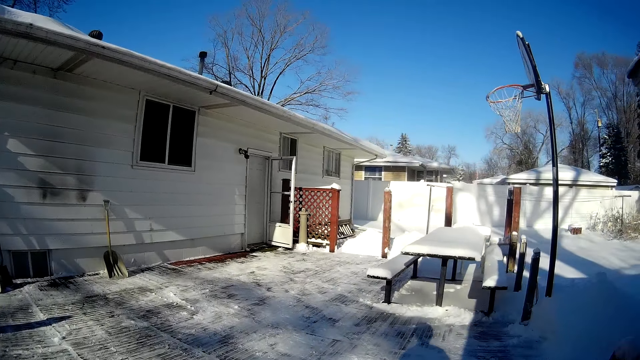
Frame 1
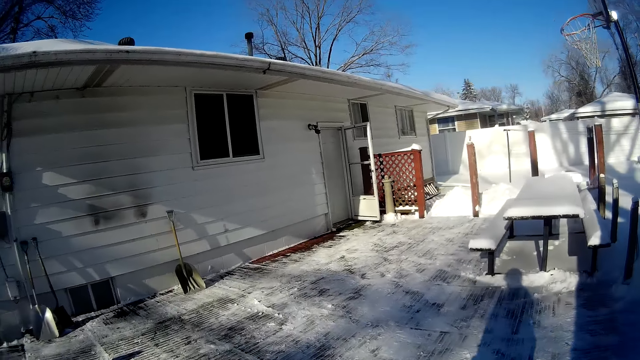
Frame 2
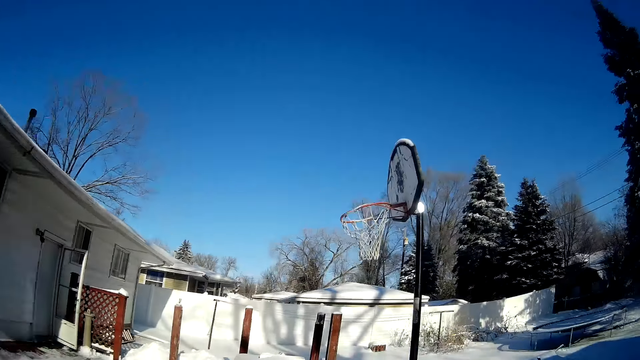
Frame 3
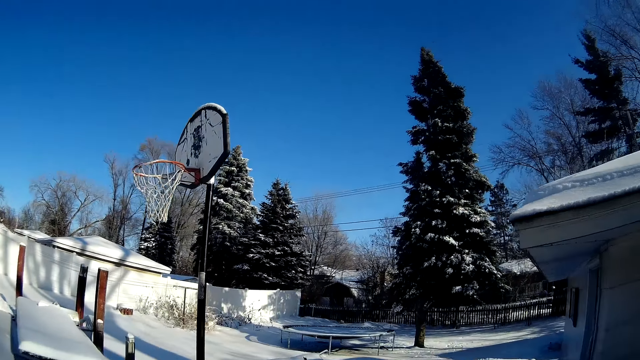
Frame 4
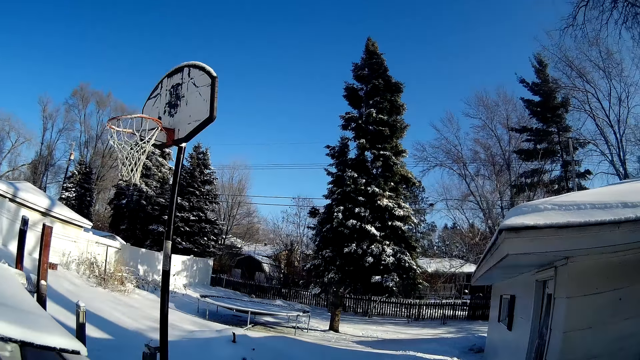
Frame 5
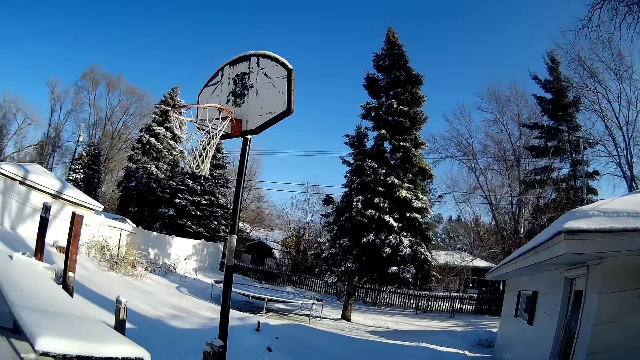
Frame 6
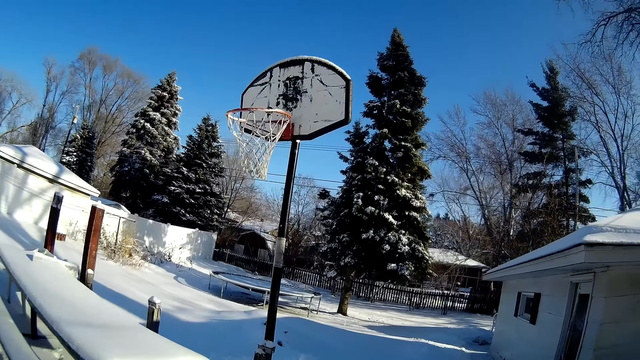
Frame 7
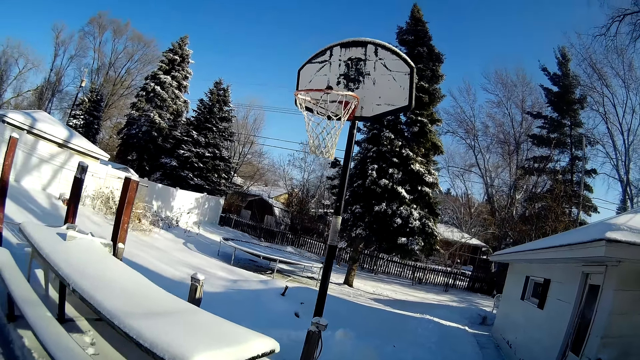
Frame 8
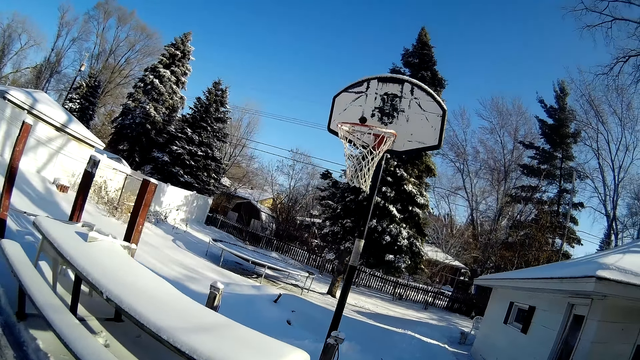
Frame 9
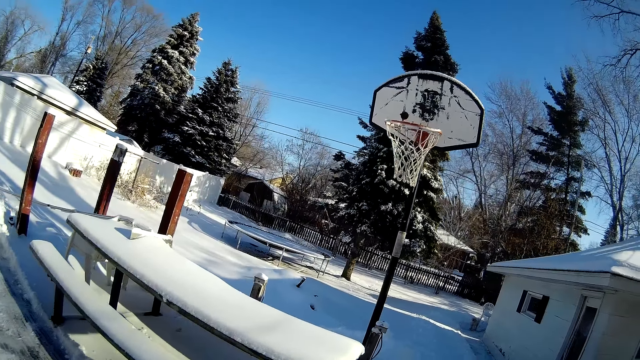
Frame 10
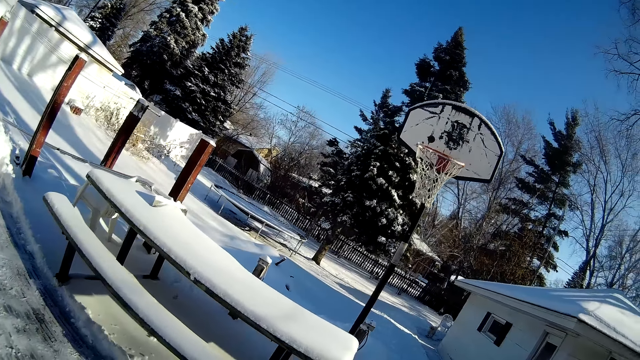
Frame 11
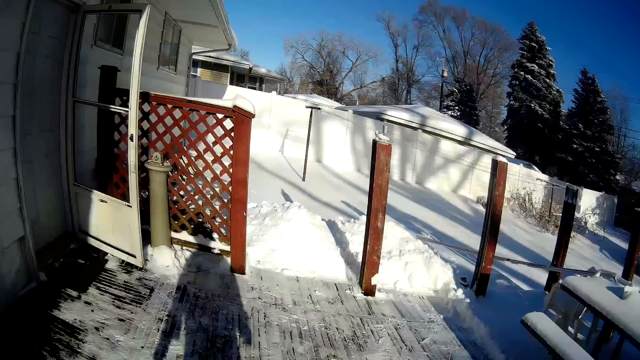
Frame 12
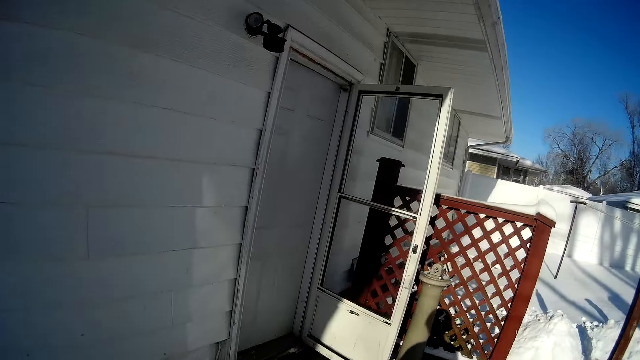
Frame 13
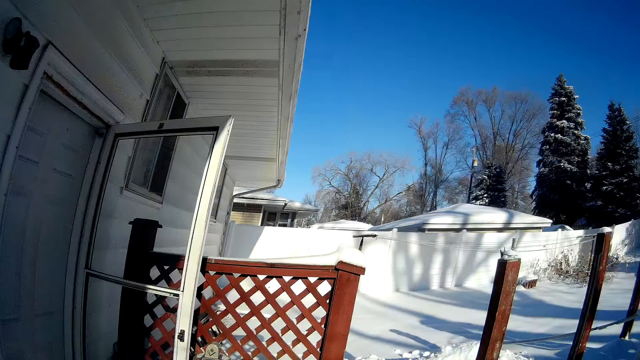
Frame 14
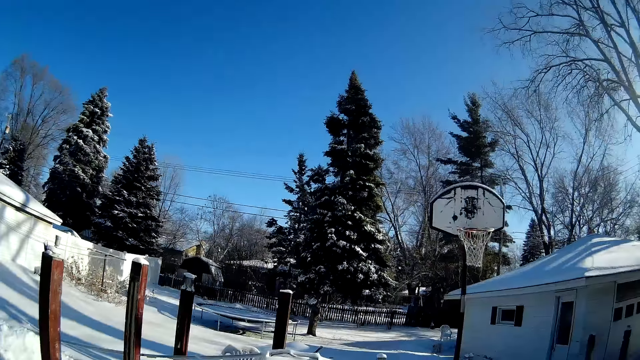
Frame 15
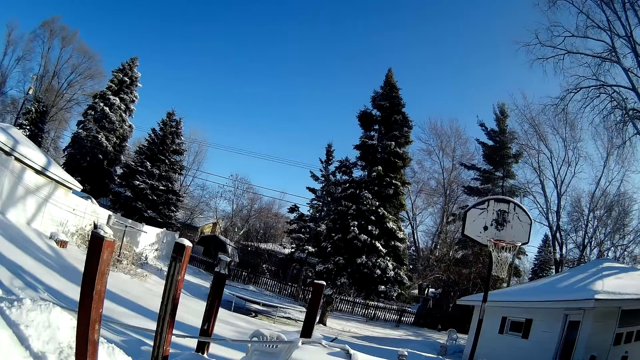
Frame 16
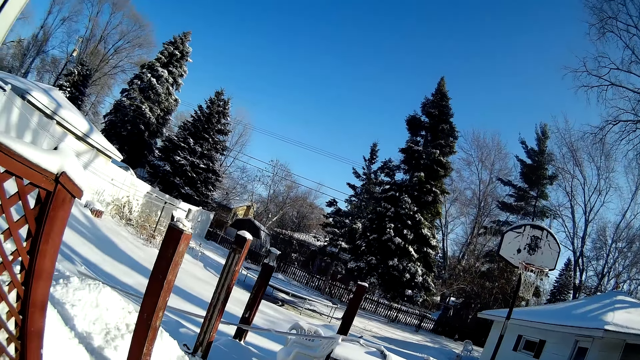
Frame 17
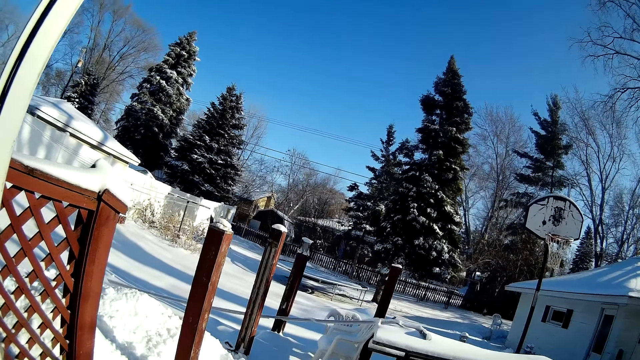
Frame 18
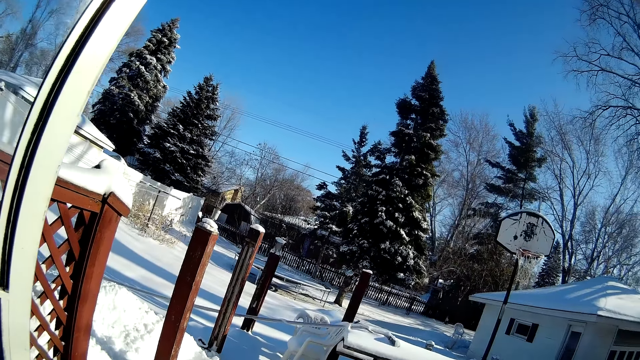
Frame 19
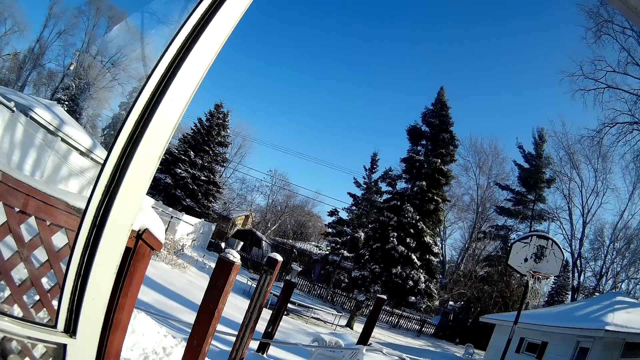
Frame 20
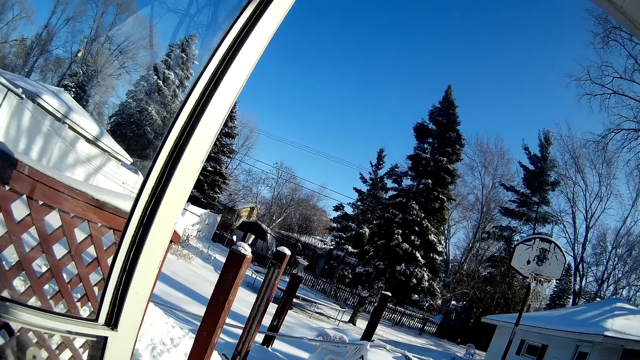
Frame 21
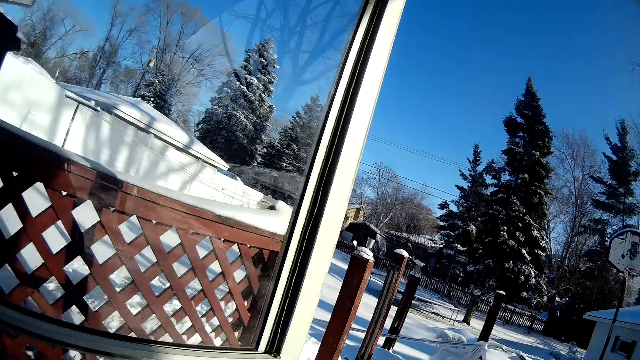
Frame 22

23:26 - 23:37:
The camera wearer looks around. They walk around.

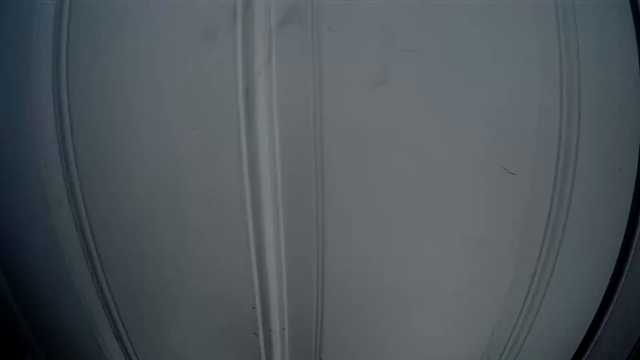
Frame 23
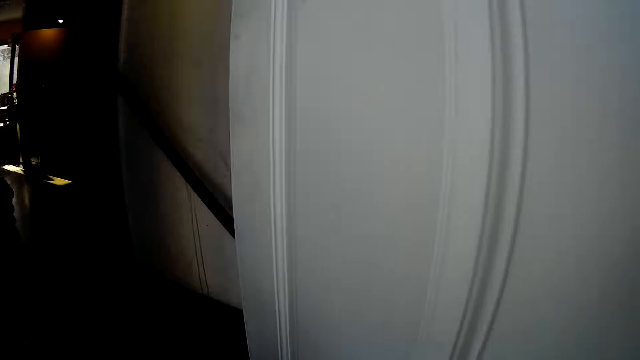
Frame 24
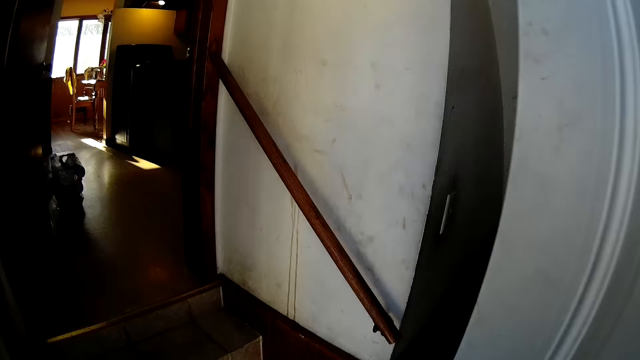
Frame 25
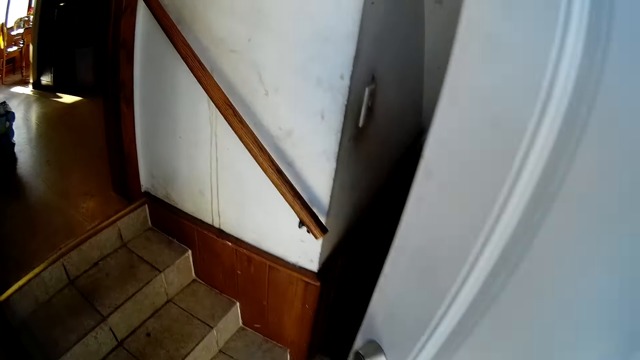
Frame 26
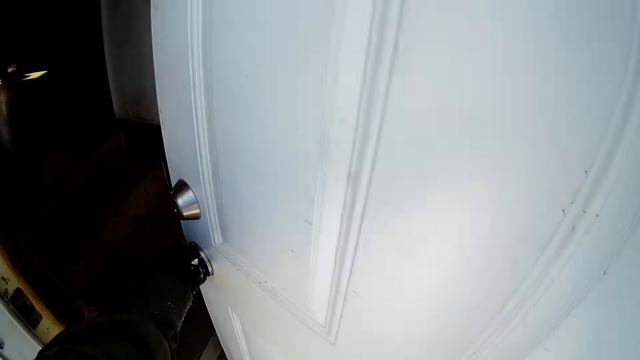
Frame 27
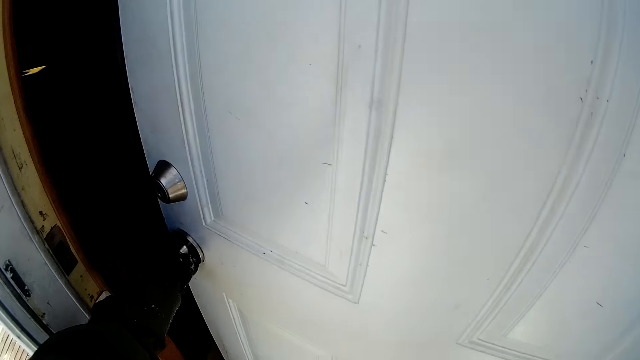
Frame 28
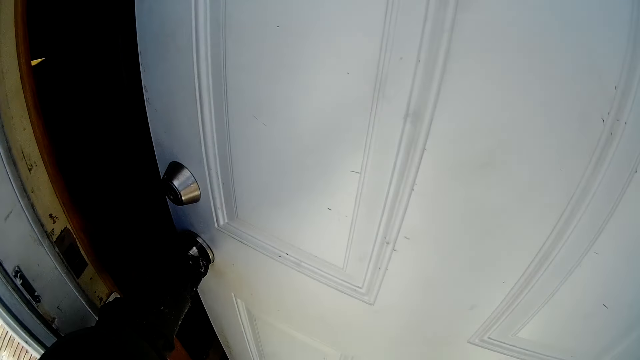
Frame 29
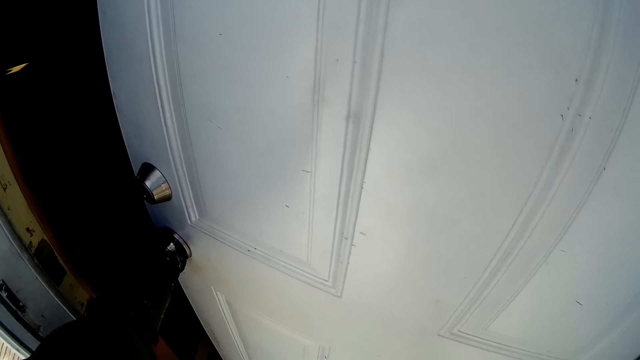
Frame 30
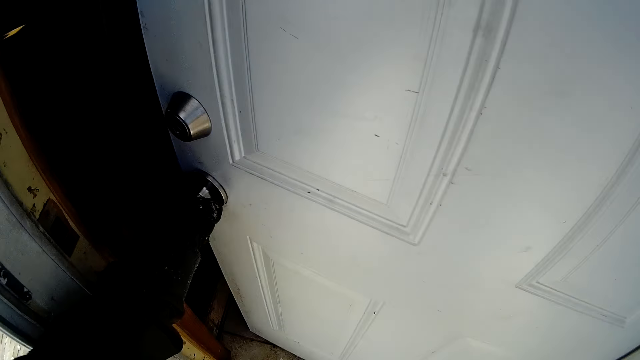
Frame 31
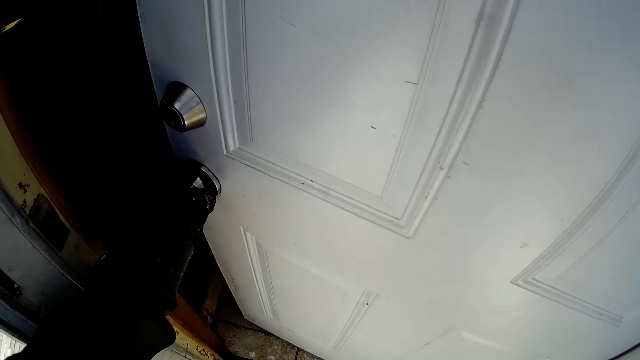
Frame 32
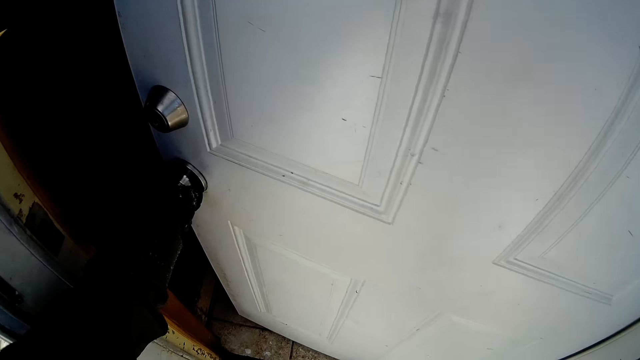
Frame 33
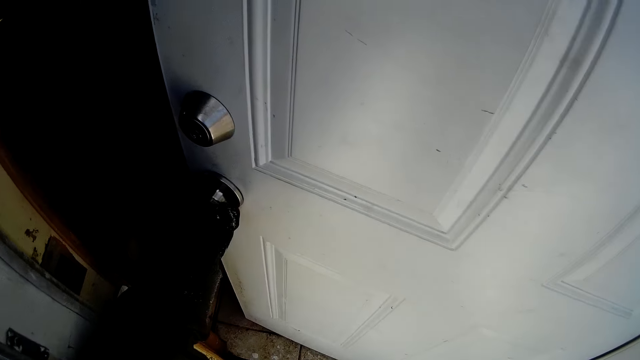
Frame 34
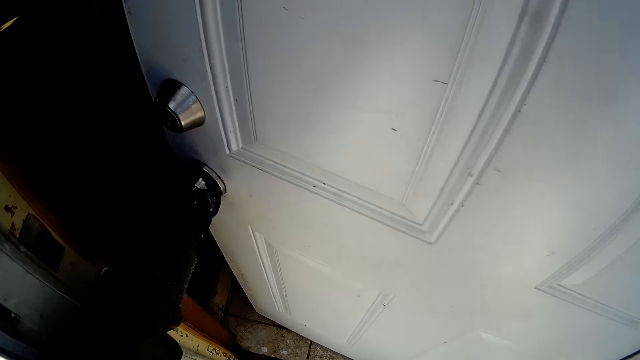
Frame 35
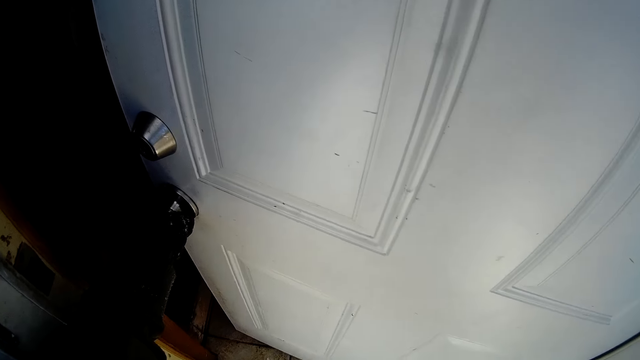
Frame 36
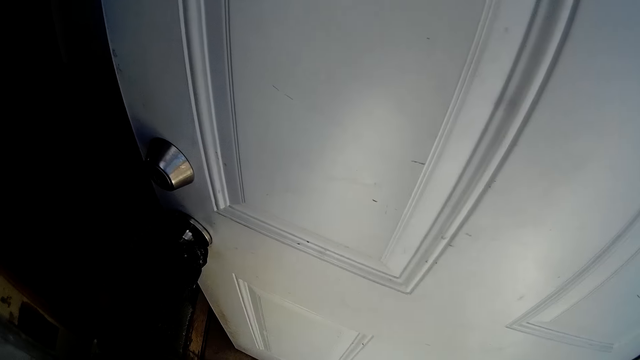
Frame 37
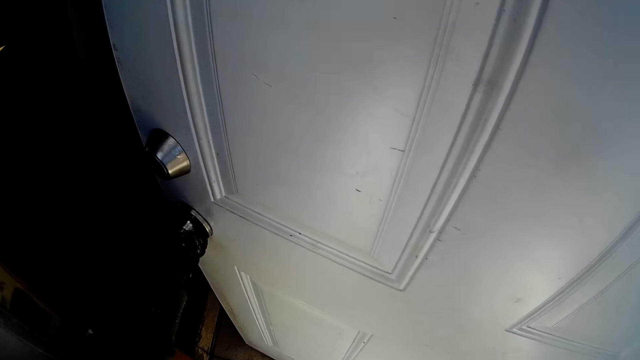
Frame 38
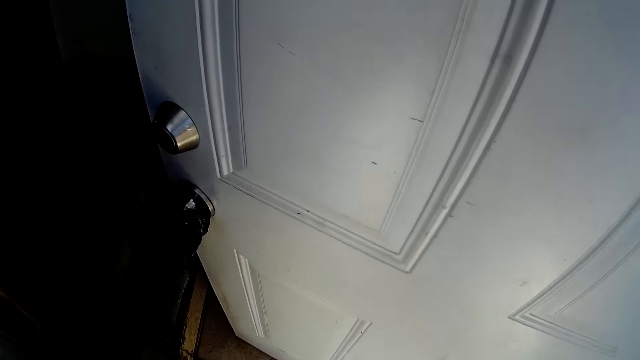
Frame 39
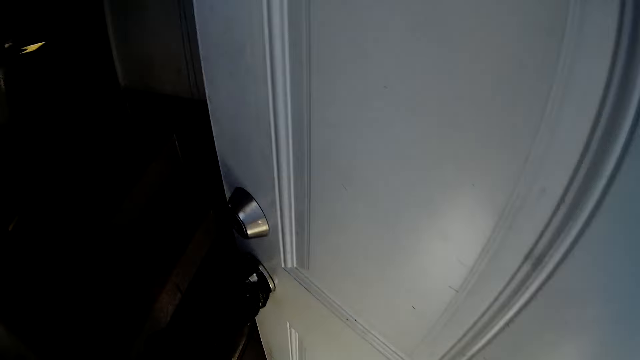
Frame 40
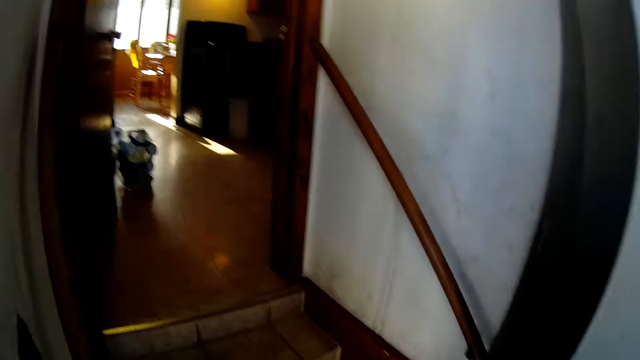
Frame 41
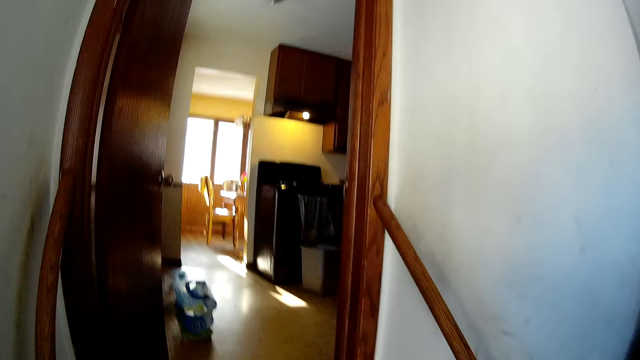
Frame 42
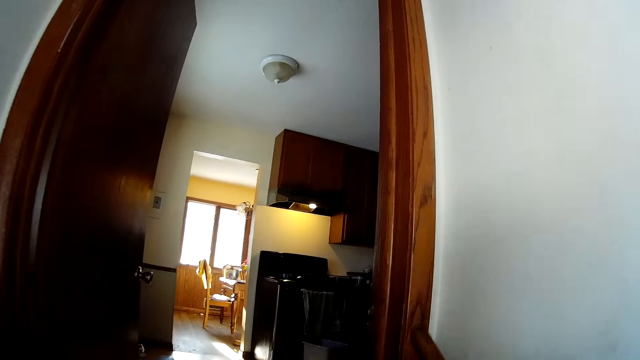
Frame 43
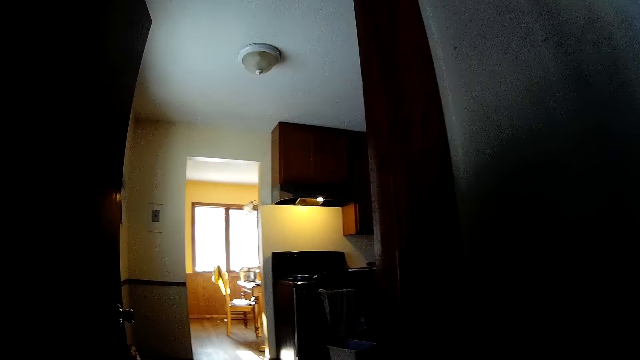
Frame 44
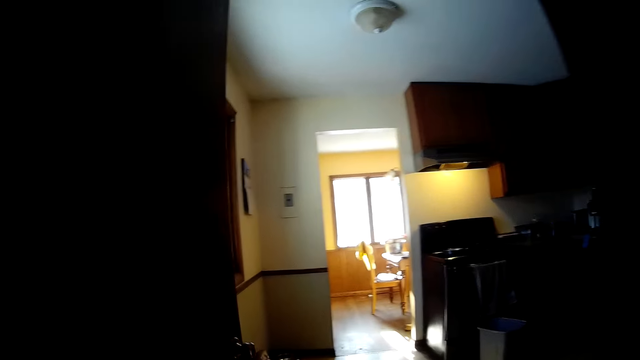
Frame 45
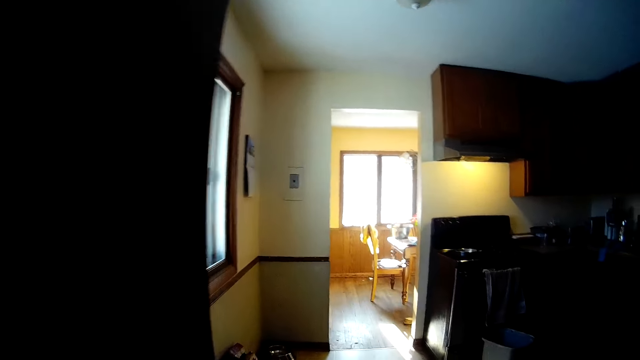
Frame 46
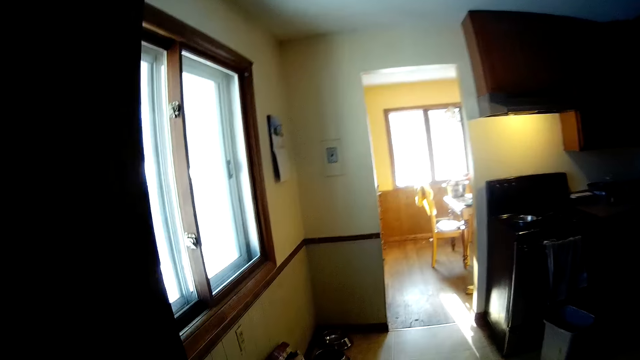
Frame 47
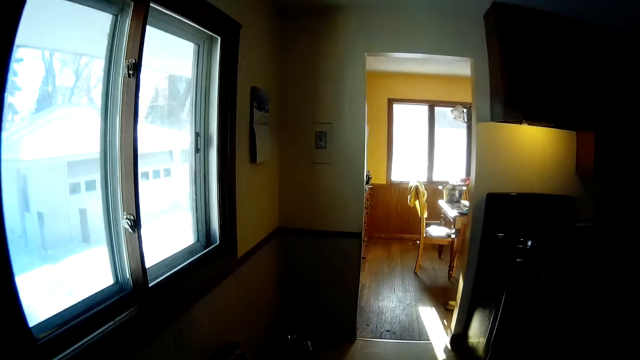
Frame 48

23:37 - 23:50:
The camera wearer holds the handle of the door with his left hand. He closes the door. He opens the door with his left hand. He walks into an apartment.
